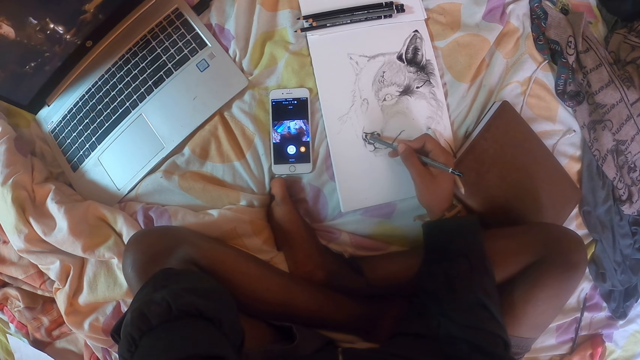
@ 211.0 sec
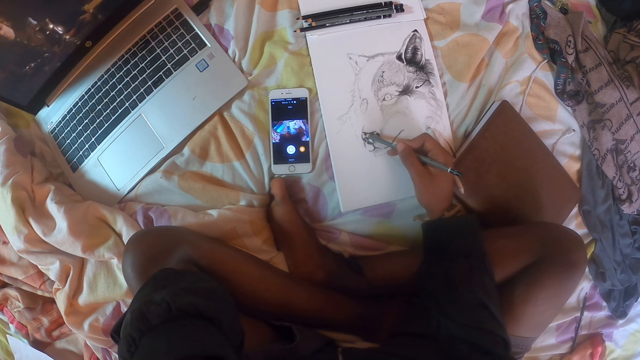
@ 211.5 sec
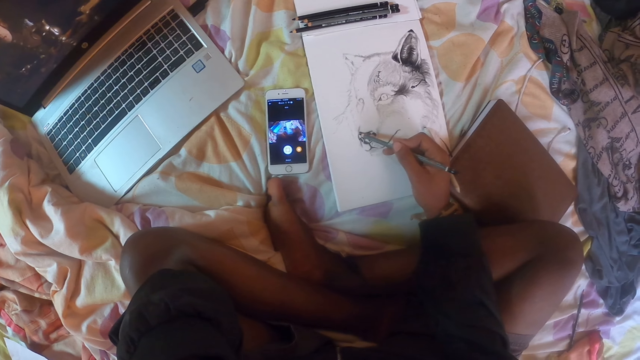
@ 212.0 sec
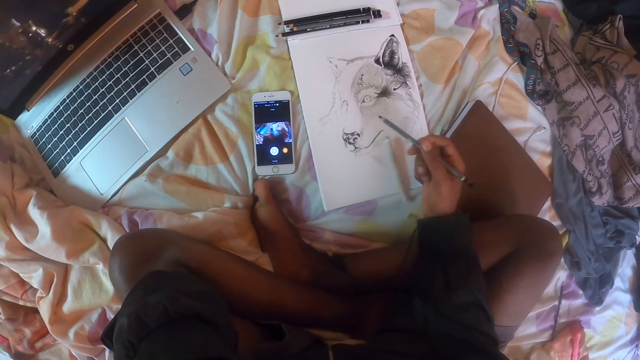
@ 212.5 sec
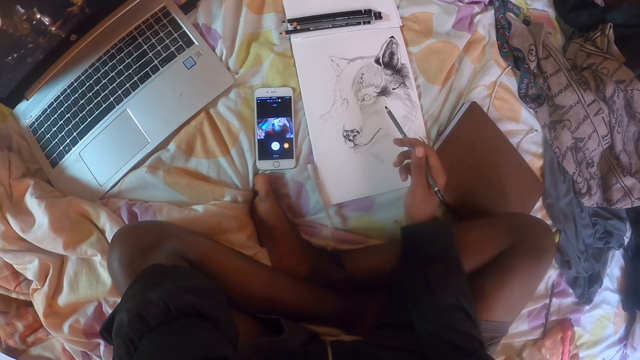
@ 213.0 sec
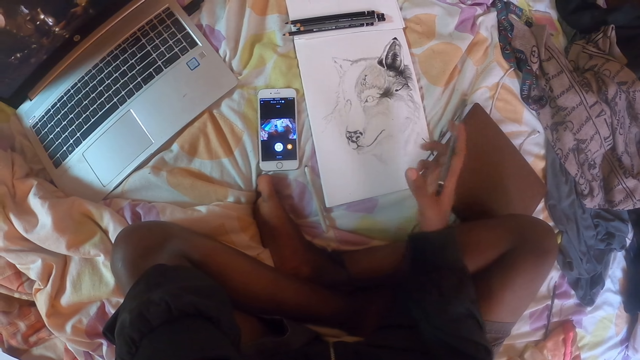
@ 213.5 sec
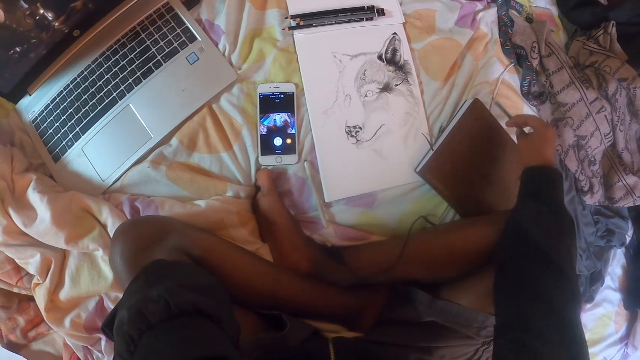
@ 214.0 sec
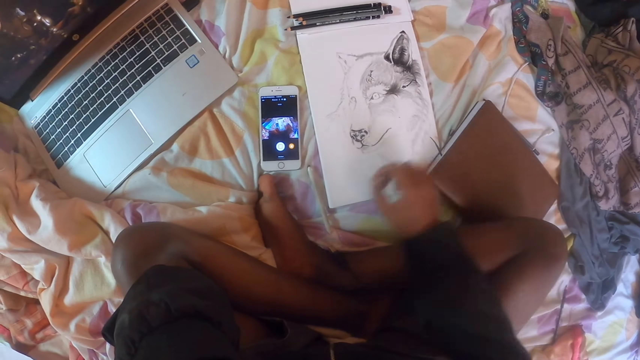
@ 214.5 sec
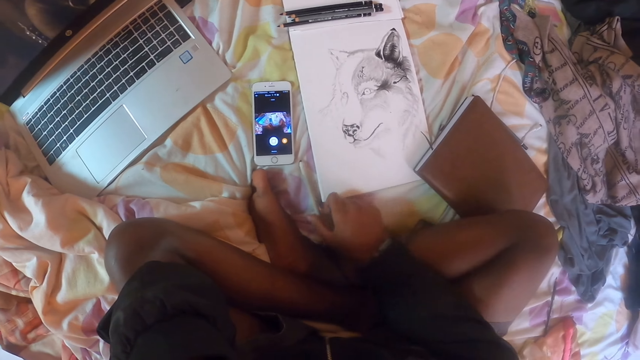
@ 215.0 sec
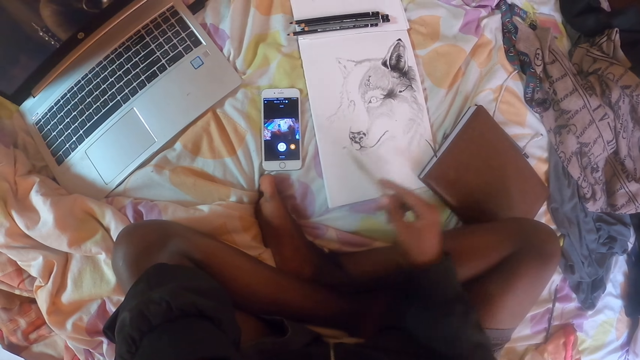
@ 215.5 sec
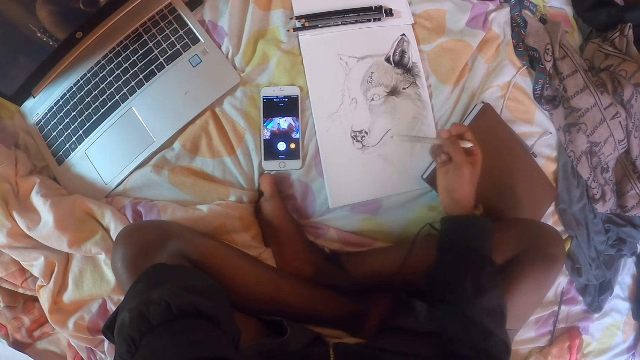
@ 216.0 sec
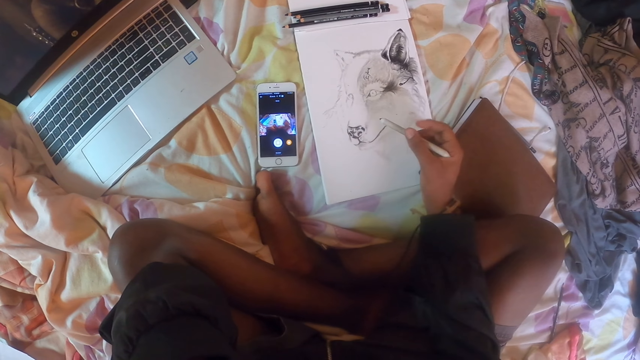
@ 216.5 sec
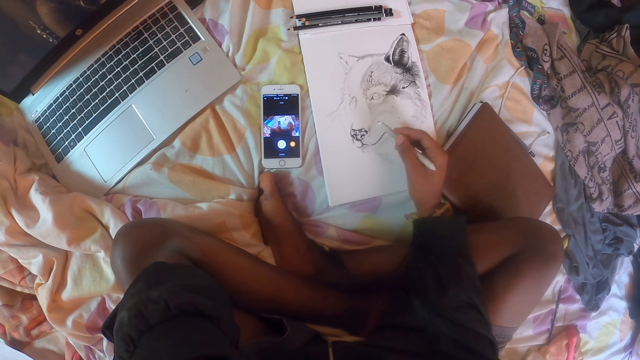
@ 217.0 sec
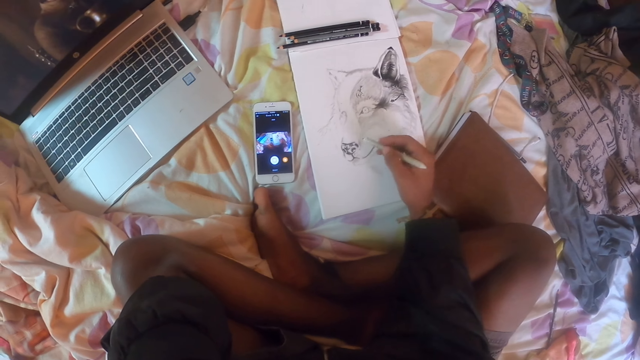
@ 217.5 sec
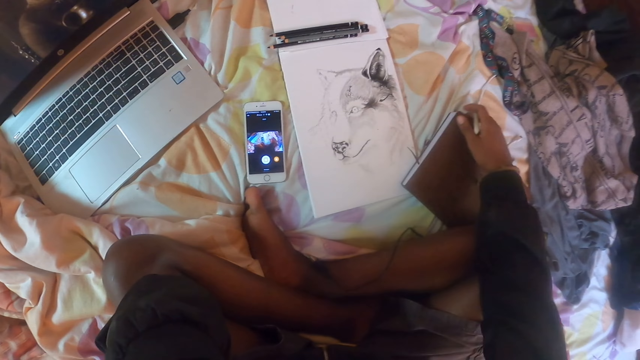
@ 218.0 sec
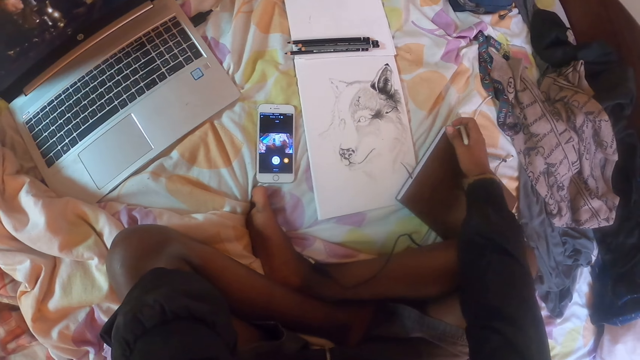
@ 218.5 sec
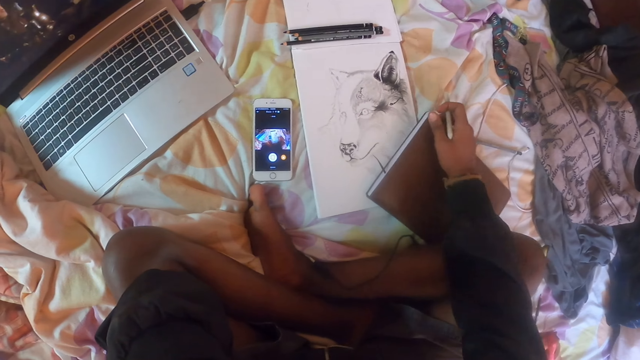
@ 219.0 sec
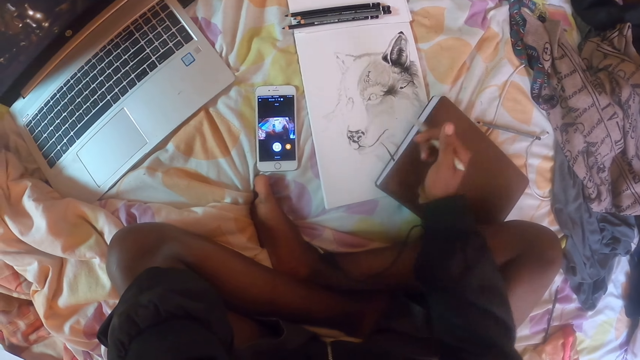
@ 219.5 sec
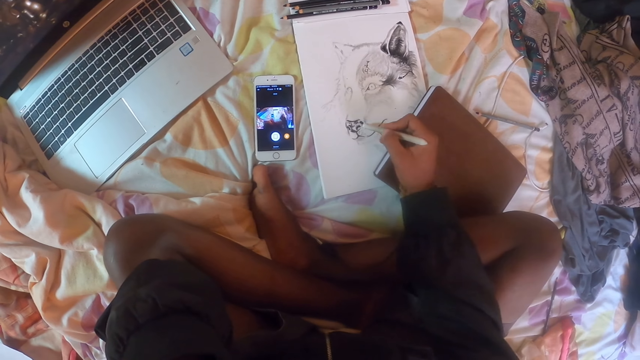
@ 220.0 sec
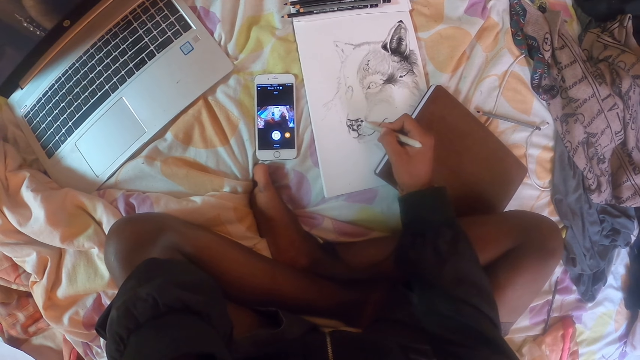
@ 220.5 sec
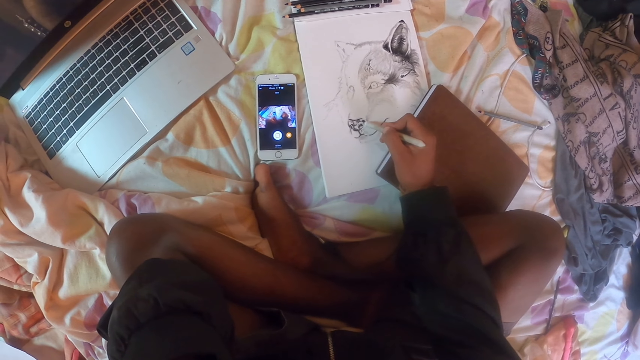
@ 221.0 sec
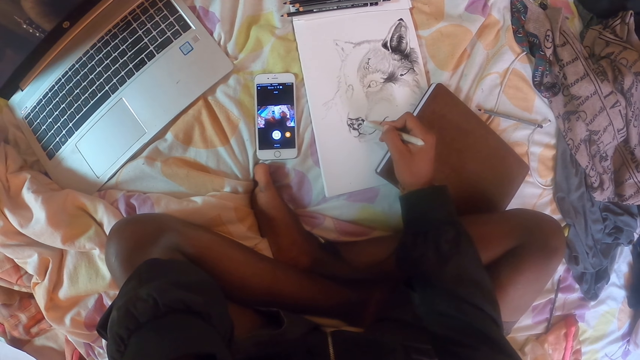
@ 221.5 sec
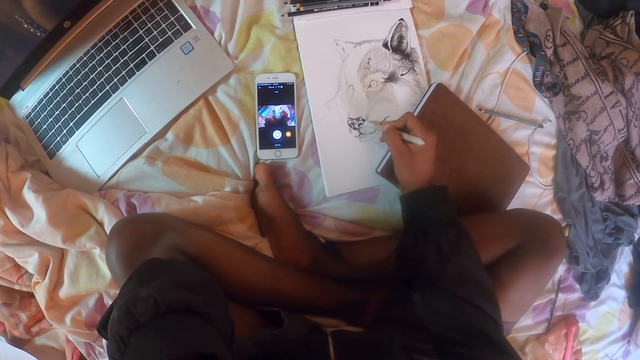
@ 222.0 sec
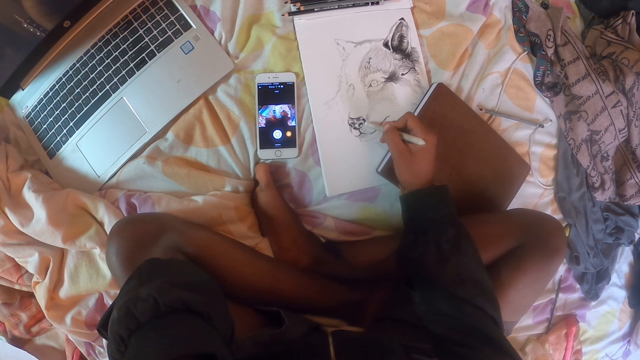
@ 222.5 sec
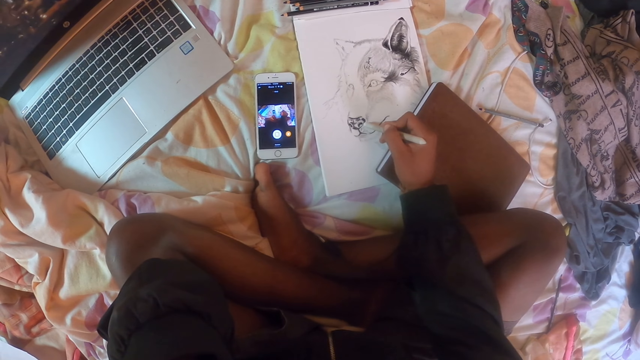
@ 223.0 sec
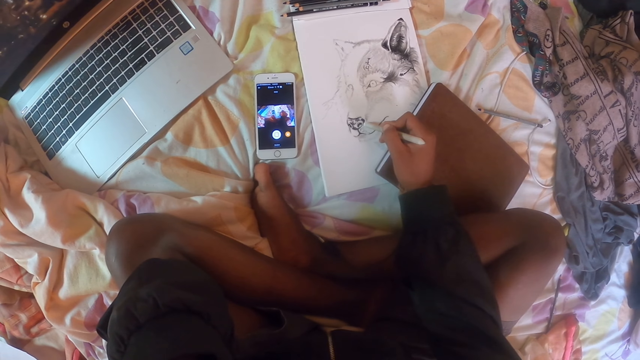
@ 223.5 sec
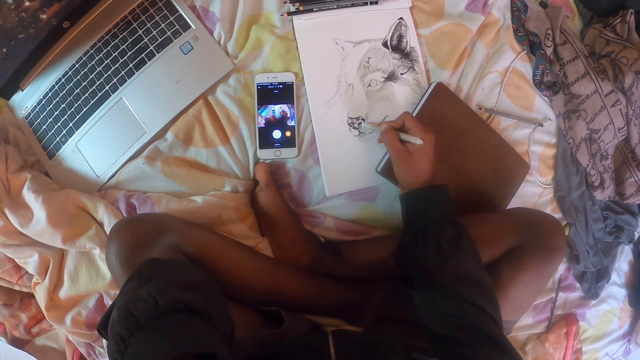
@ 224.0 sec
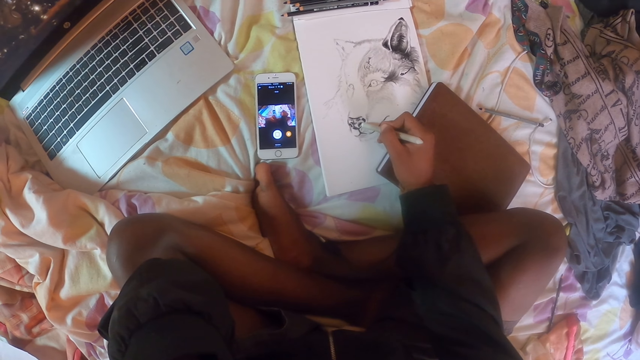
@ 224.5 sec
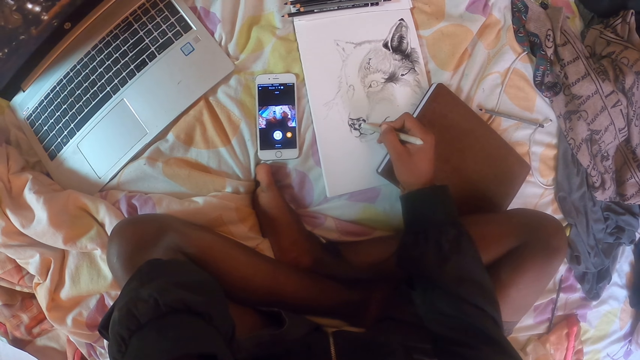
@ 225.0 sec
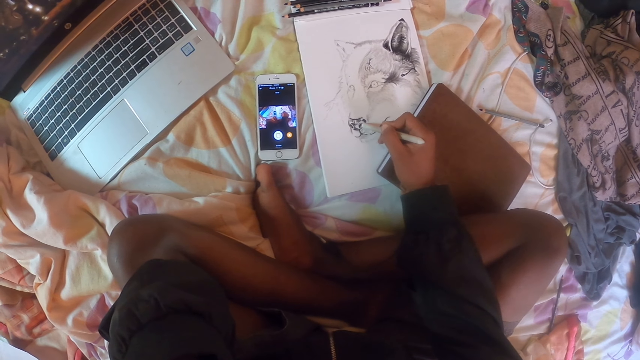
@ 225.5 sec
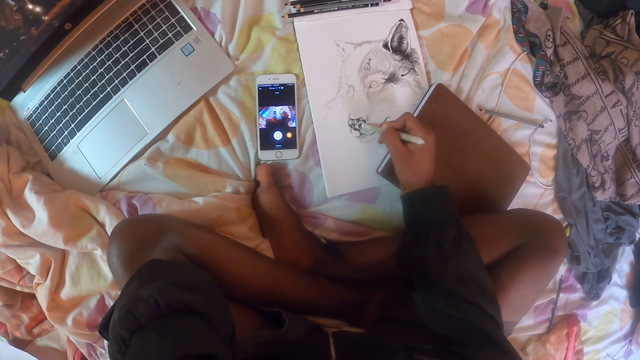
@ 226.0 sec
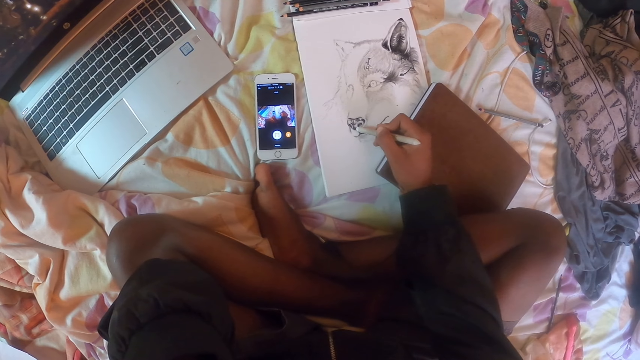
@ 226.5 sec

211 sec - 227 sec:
The camera wearer moves the pencil away from the picture. They drop the drawing pencil down, pick up a drawing pen, move a book, and draw using the drawing pen.

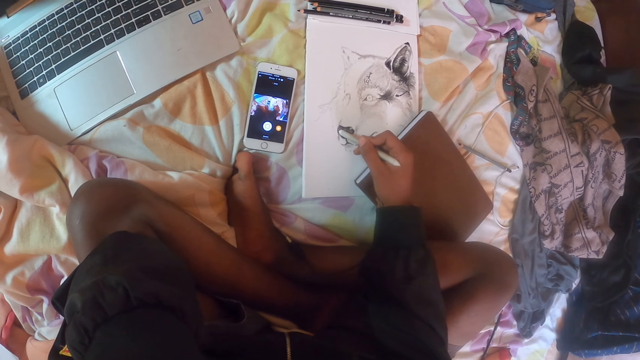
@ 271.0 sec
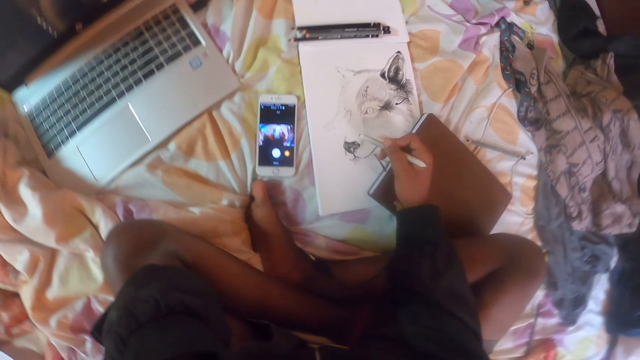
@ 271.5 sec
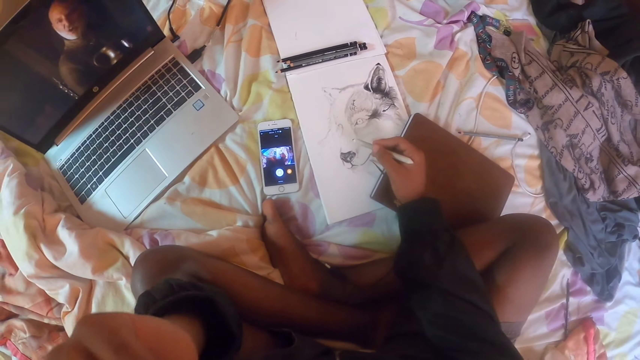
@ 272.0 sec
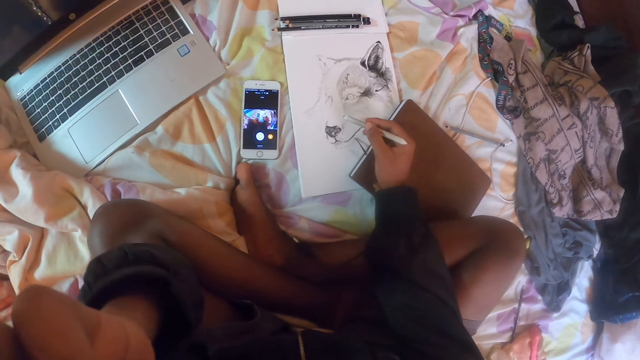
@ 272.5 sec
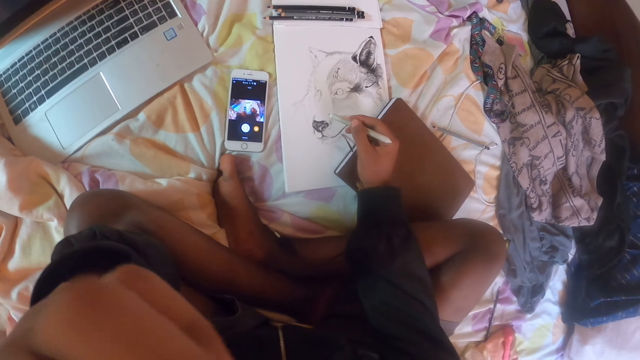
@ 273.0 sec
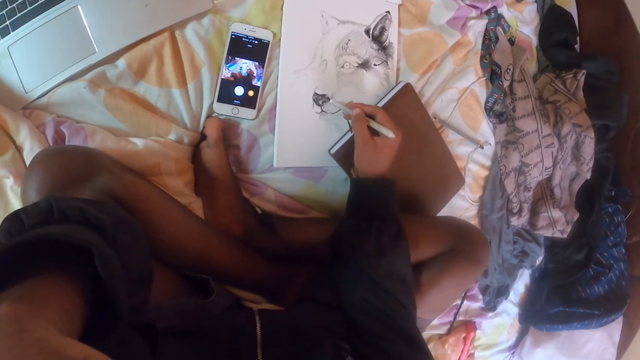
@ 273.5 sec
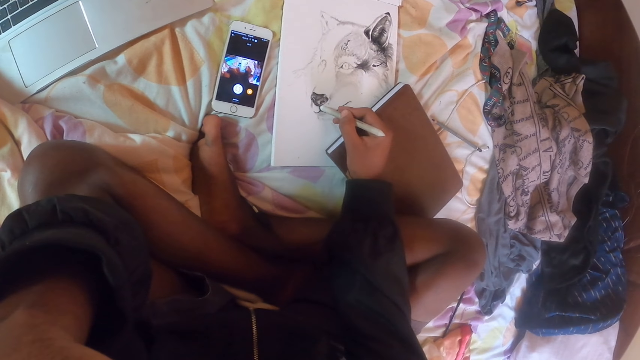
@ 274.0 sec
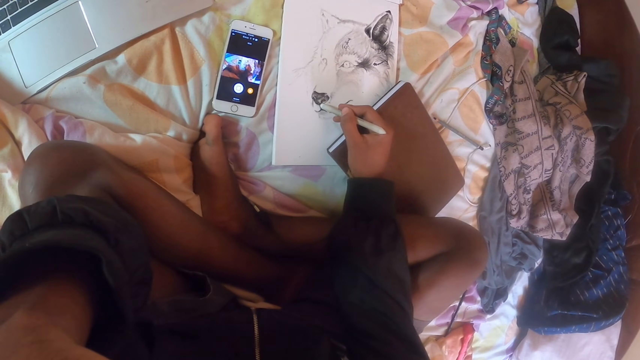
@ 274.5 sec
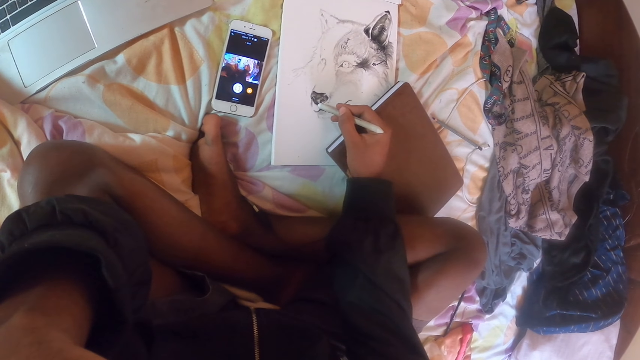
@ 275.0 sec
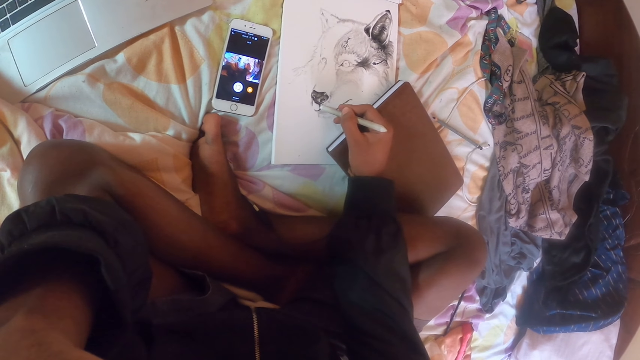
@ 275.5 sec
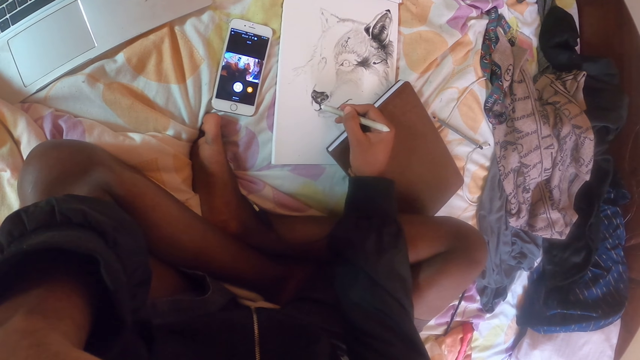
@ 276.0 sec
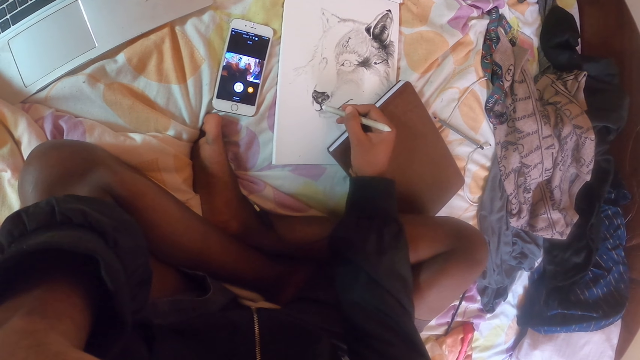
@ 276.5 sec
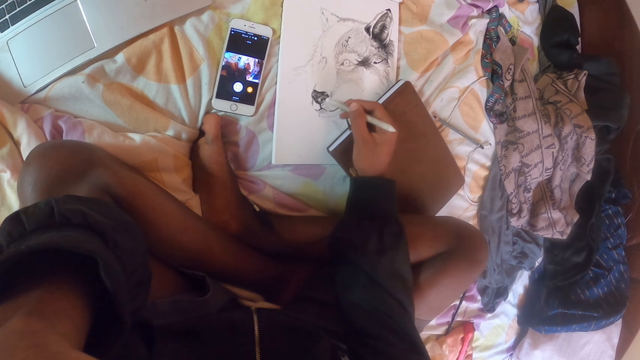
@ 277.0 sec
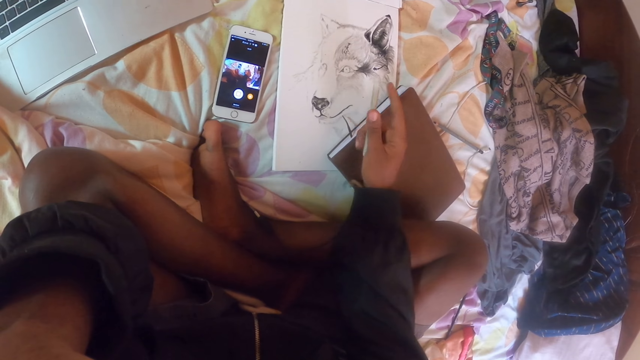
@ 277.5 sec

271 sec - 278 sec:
The camera wearer moves the drawing pen away from the picture. They raise their left hand. They draw using the drawing pen. They flip the pencil.
